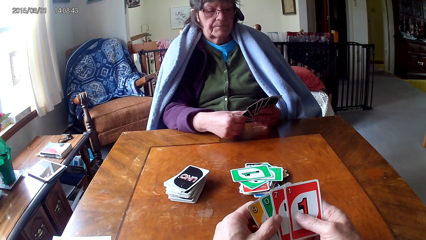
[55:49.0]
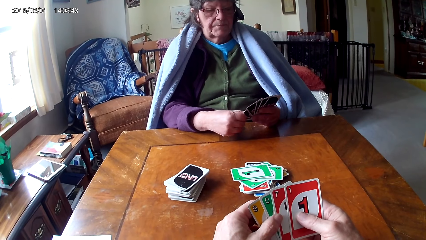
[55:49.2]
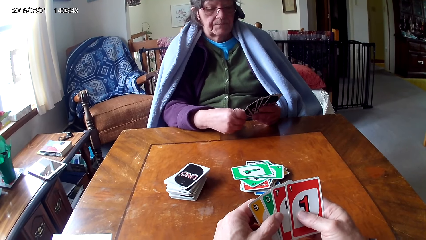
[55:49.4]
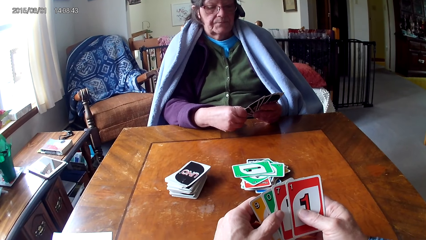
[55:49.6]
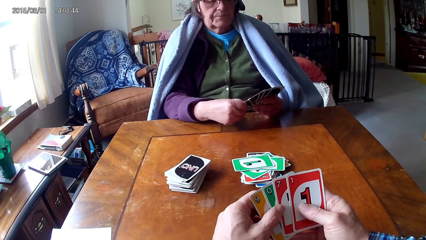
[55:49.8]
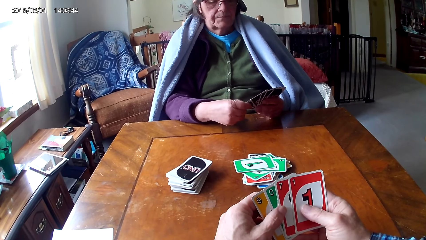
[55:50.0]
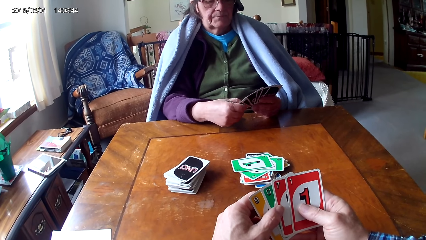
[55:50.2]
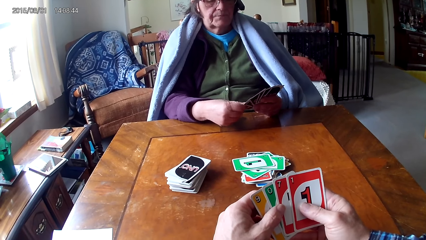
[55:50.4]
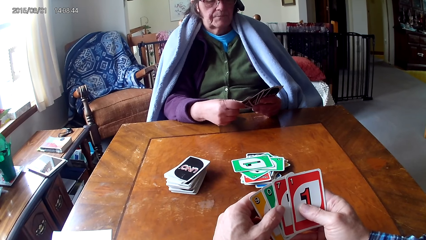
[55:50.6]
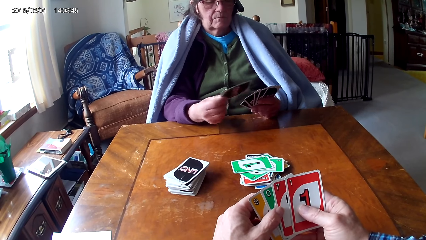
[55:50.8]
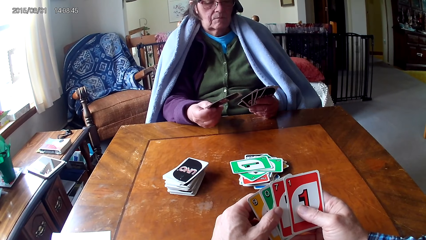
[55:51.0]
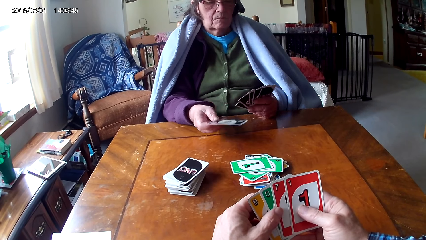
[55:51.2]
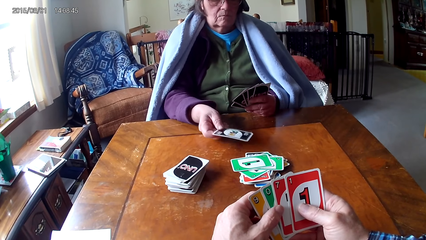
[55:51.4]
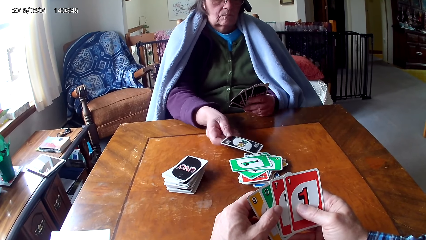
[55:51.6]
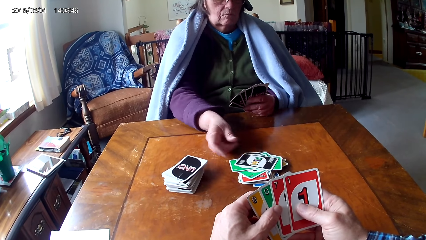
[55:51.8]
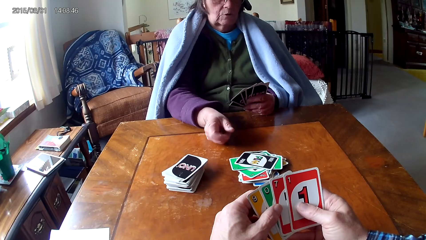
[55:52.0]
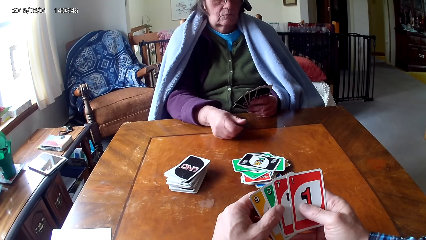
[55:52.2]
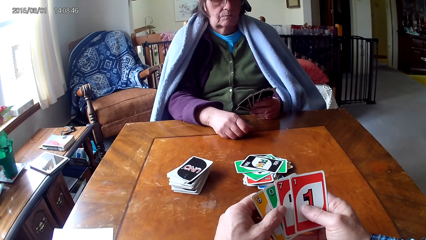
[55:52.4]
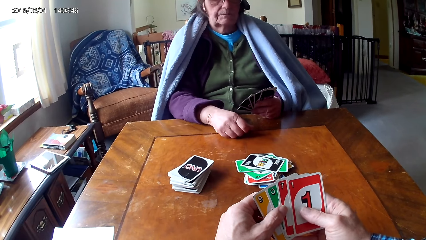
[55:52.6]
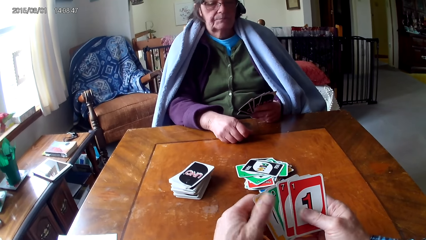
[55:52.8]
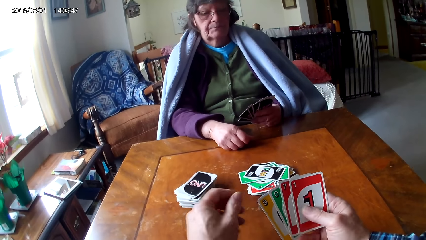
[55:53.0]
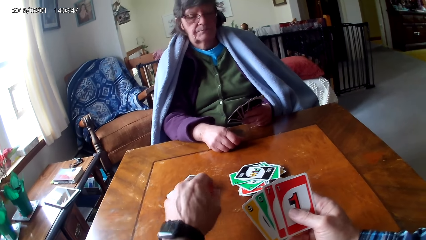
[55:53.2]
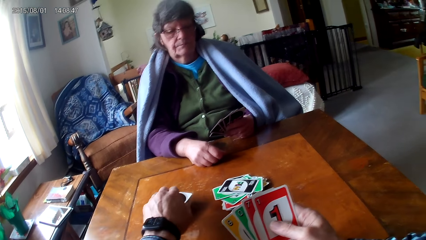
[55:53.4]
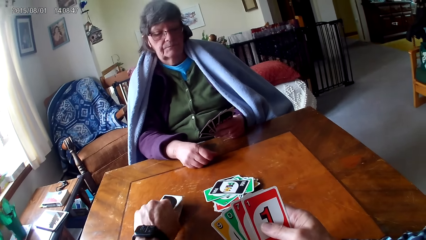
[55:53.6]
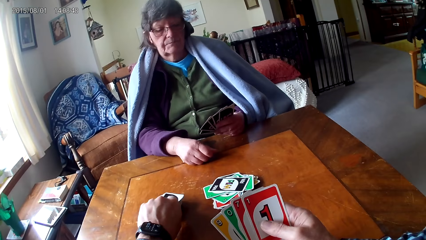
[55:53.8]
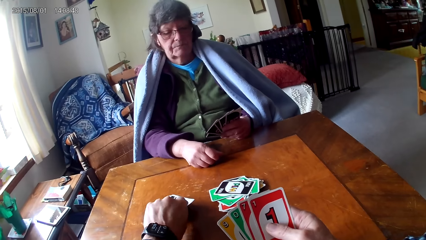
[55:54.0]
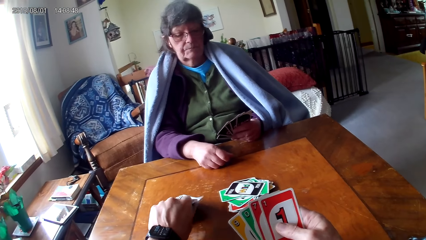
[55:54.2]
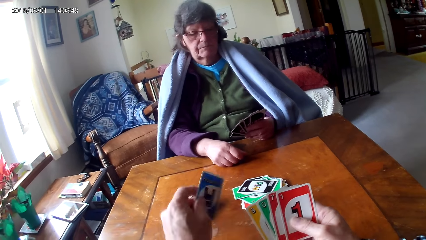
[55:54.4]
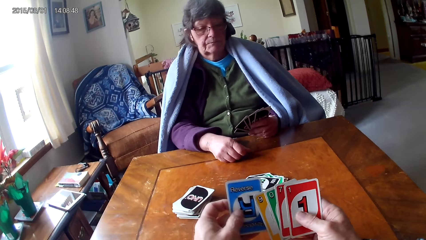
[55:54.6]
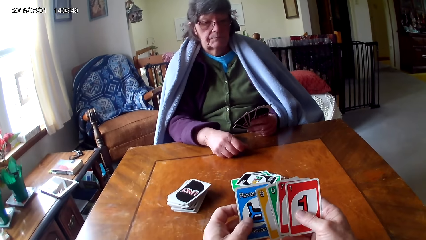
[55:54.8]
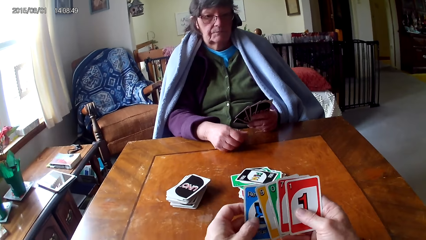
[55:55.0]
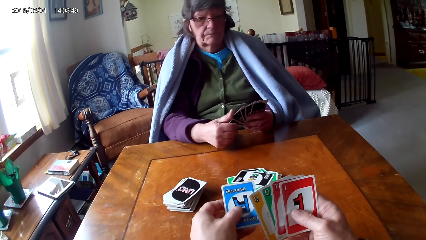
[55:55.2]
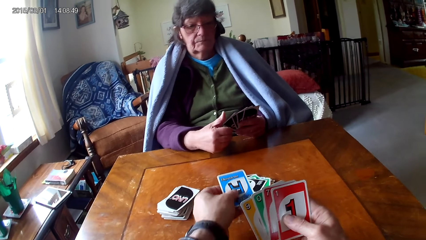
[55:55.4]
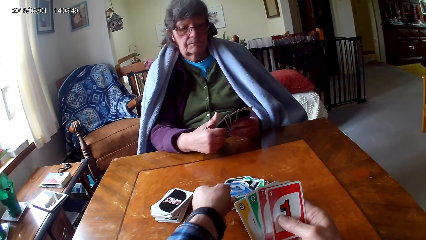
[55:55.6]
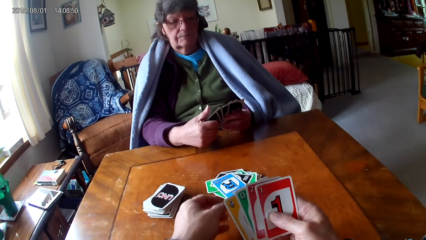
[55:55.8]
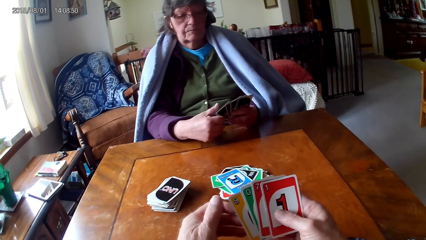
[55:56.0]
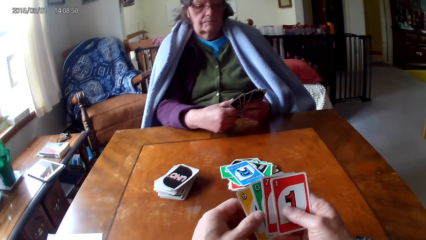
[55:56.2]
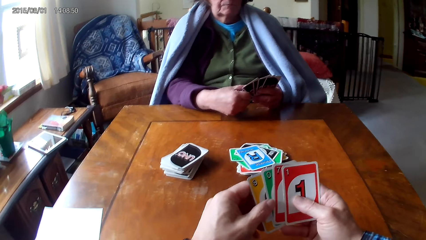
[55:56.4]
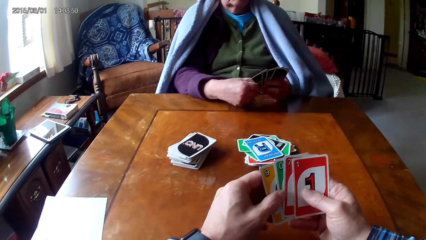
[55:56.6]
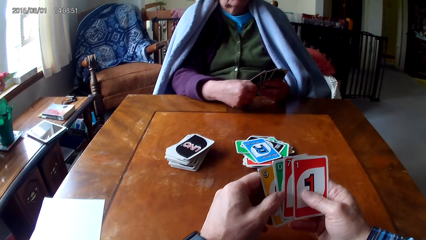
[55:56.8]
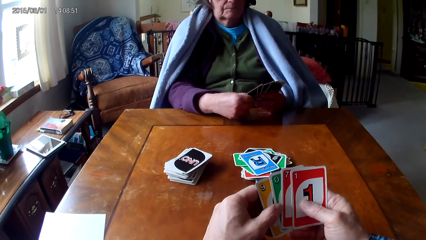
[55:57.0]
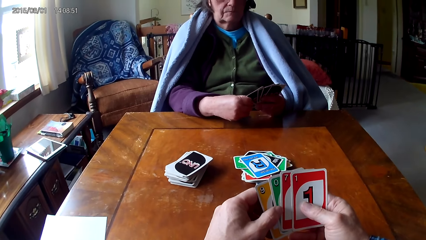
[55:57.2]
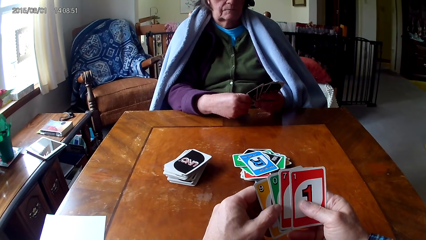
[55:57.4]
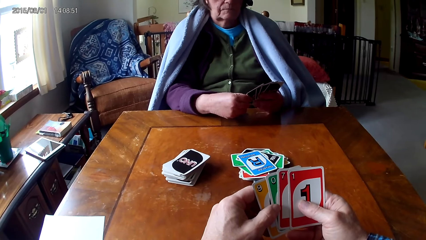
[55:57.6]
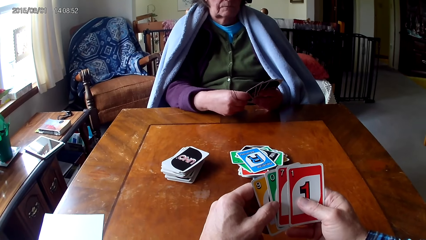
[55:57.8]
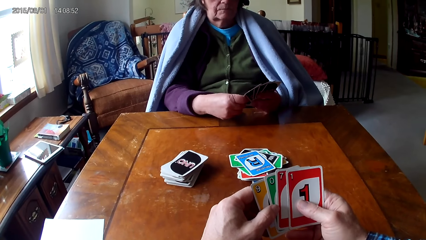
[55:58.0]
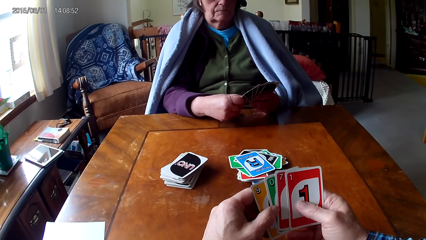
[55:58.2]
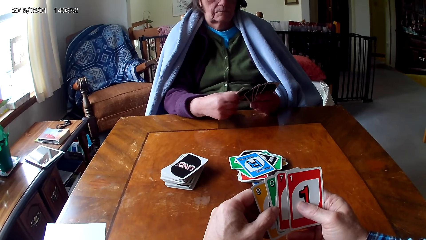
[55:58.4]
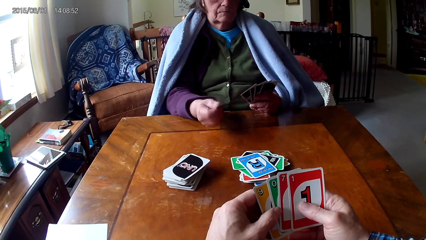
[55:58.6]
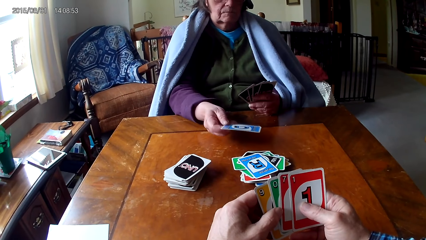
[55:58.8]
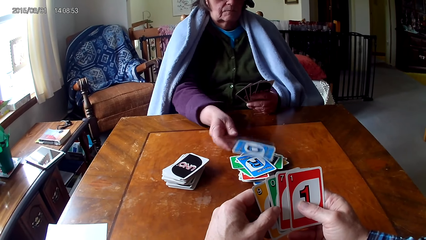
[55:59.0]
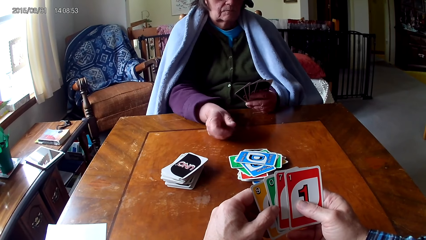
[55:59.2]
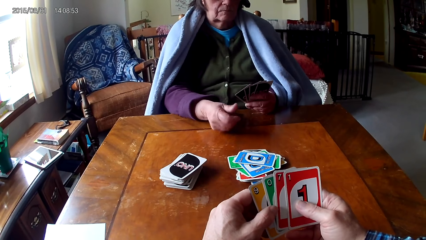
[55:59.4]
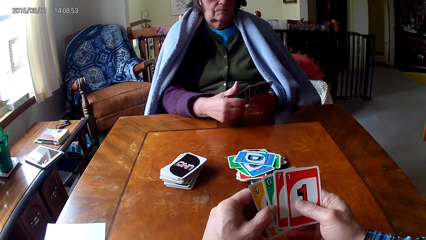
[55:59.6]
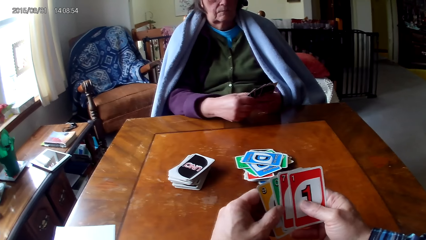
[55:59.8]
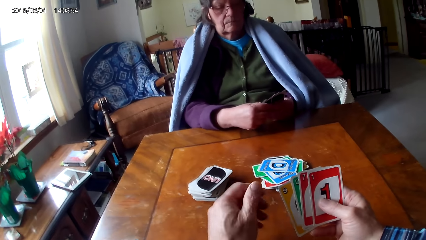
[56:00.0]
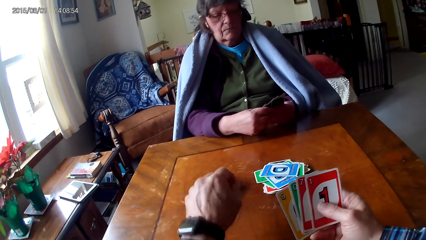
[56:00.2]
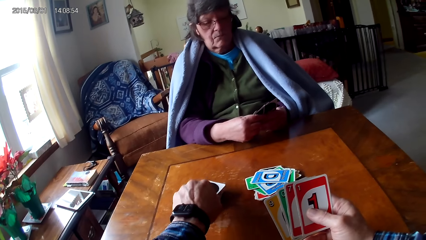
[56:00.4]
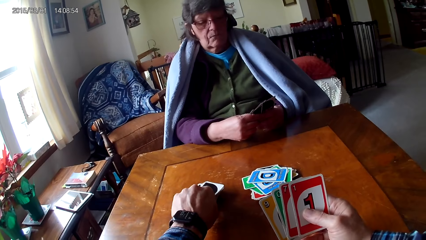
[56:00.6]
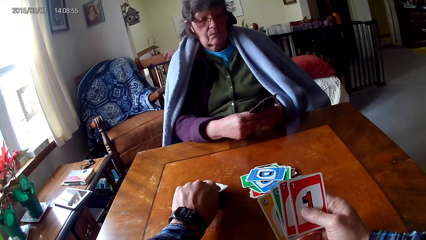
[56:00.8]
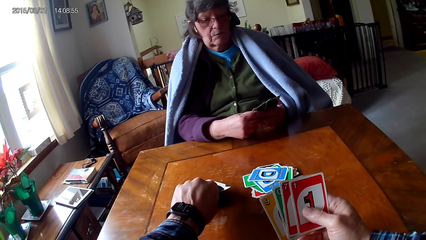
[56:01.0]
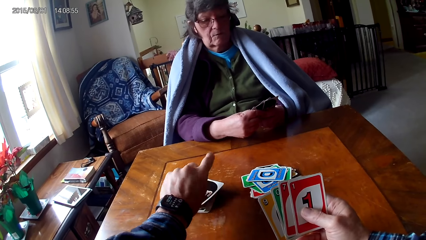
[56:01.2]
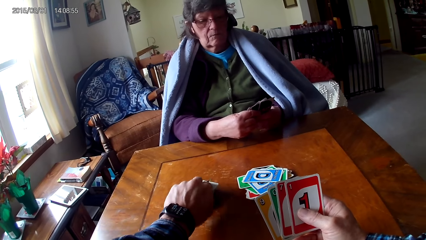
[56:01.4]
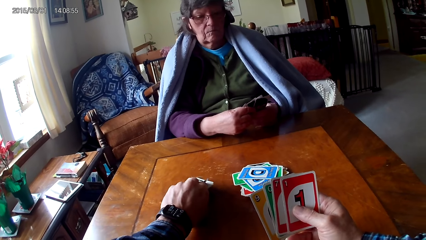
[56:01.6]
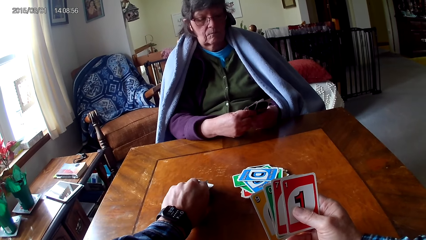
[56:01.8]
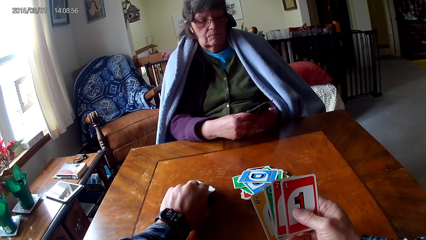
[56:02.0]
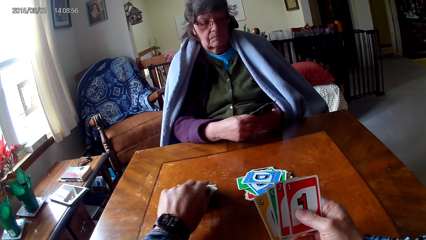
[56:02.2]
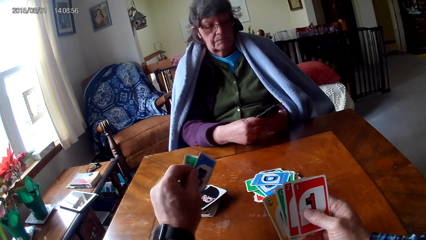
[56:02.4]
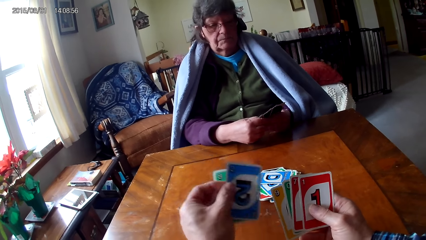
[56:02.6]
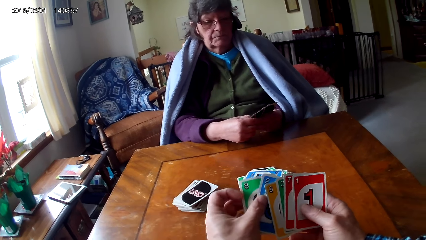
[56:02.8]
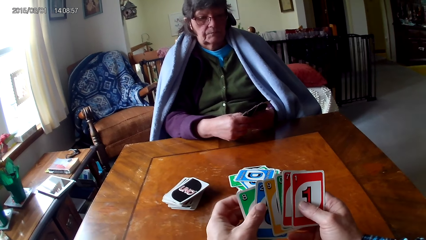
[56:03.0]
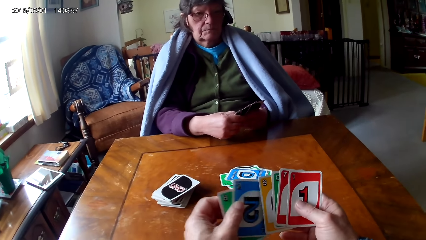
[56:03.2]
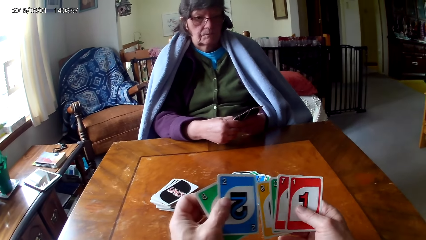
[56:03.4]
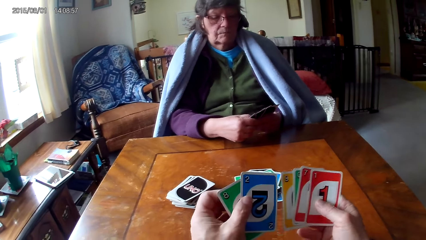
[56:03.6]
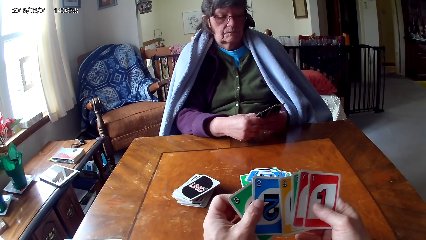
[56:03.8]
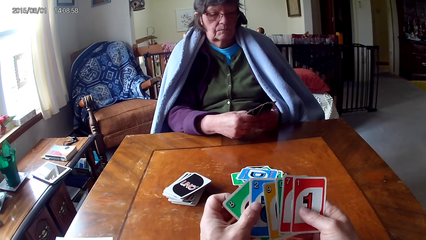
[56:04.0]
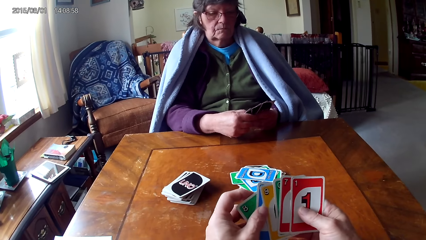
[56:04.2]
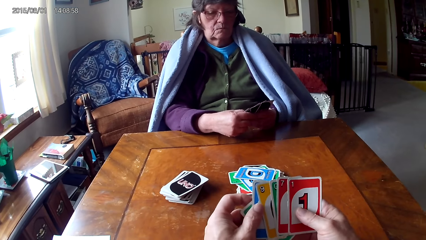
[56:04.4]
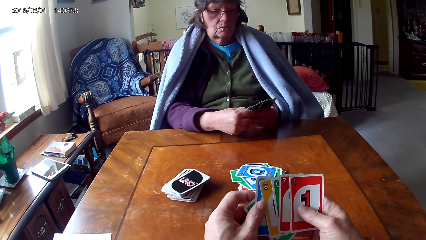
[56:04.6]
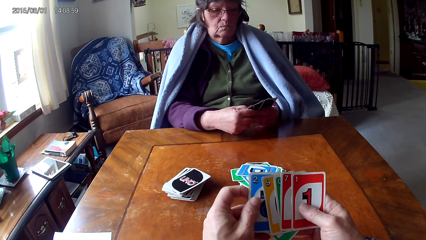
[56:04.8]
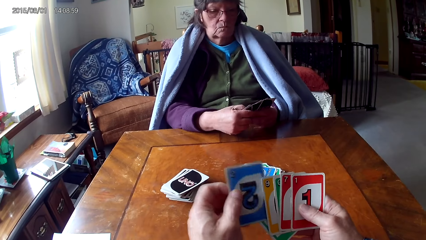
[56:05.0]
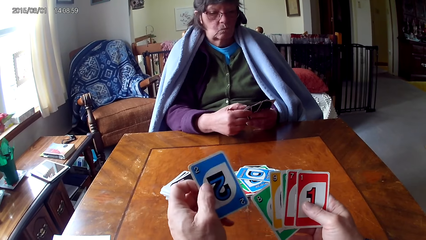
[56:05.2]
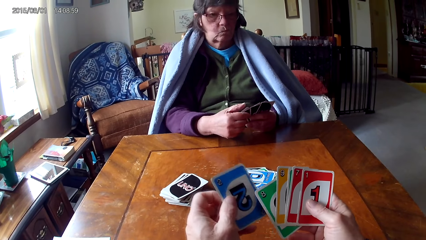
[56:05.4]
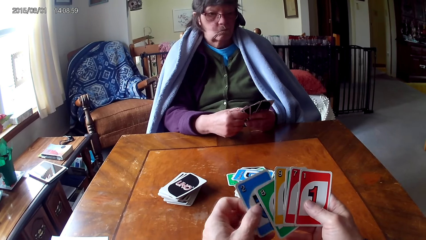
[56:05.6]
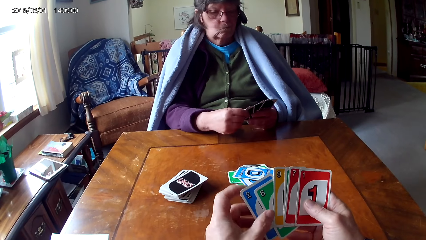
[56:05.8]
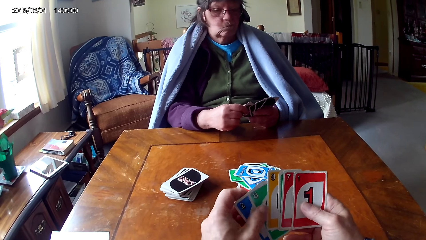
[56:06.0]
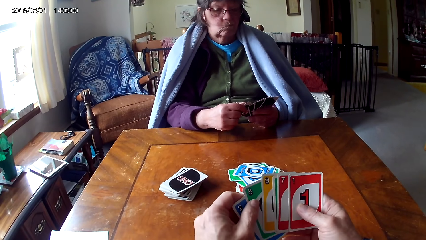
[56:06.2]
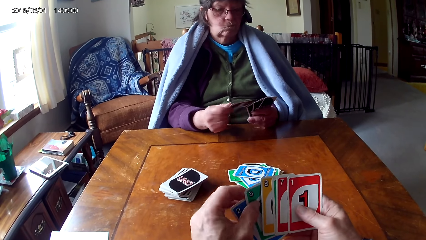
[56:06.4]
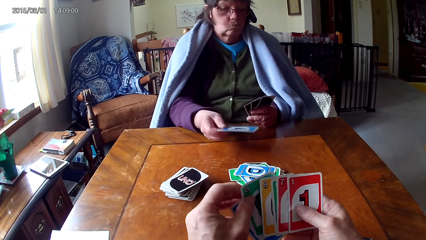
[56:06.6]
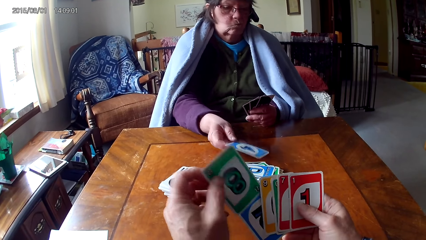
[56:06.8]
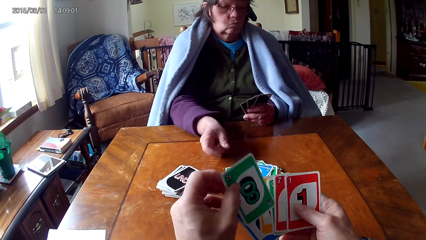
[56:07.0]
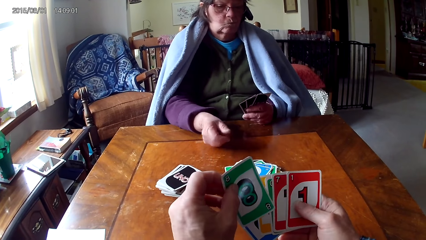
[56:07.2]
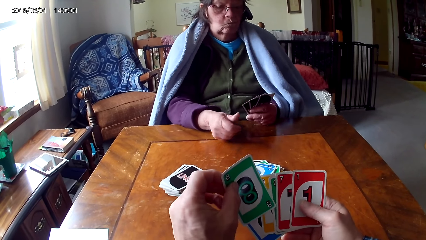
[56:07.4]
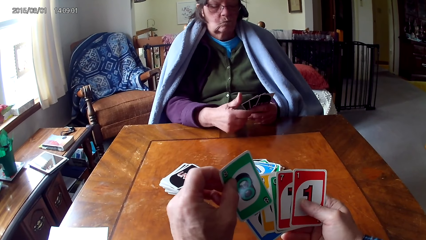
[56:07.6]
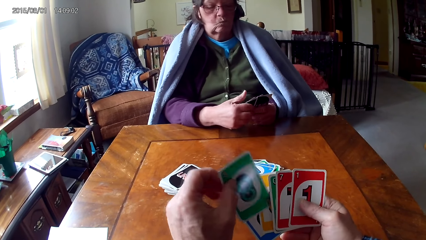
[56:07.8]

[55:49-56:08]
The camera wearer looks at a person put a card on the table. They pick up a card and put the card on the table. They look at the person put a card on the table. They pick up a card and arrange the cards.
